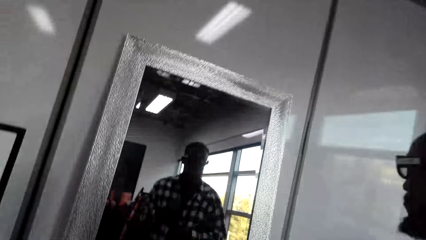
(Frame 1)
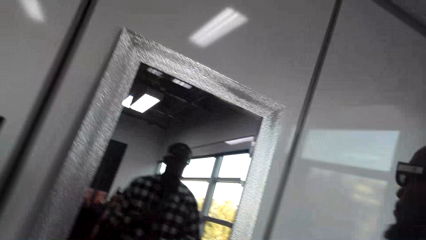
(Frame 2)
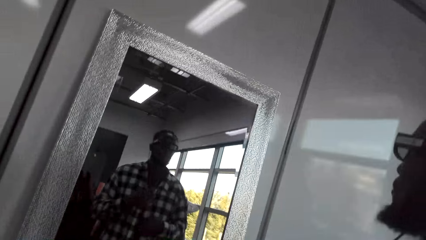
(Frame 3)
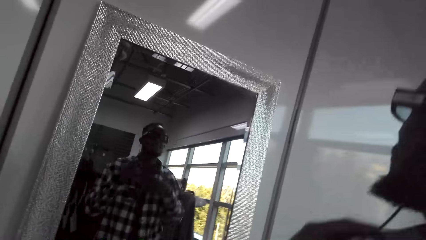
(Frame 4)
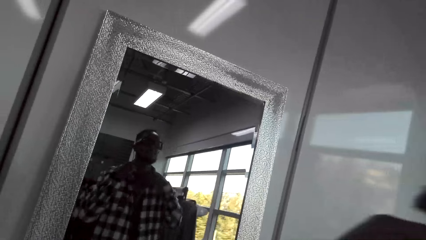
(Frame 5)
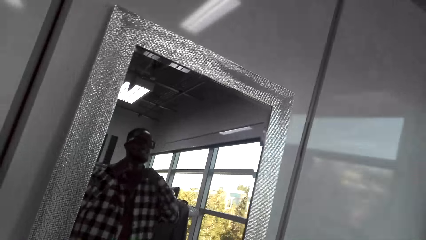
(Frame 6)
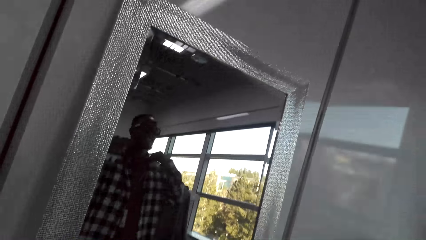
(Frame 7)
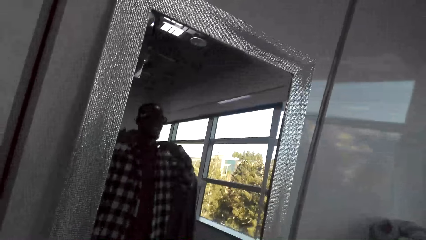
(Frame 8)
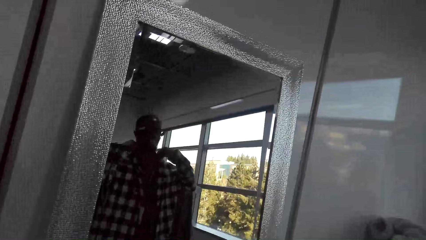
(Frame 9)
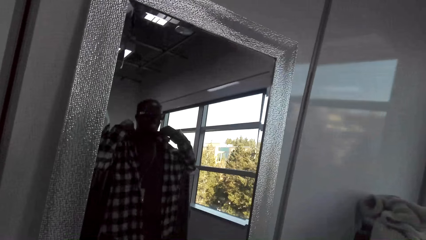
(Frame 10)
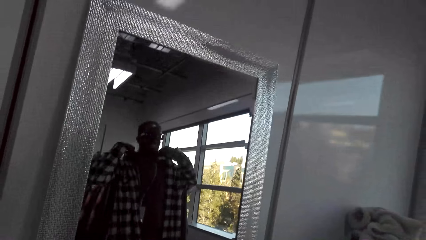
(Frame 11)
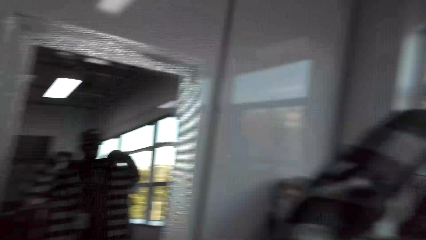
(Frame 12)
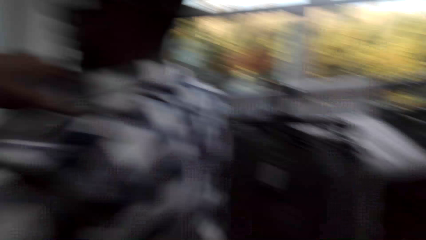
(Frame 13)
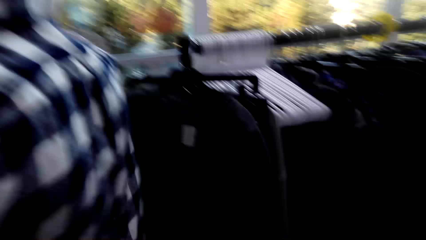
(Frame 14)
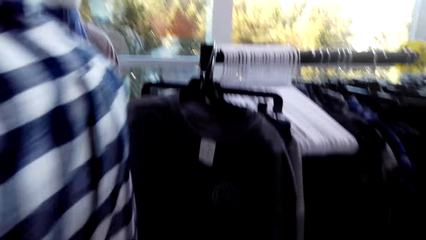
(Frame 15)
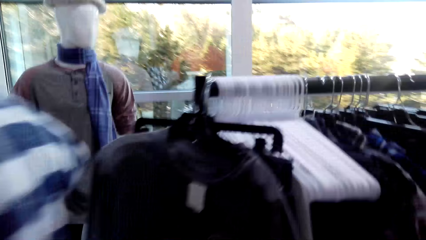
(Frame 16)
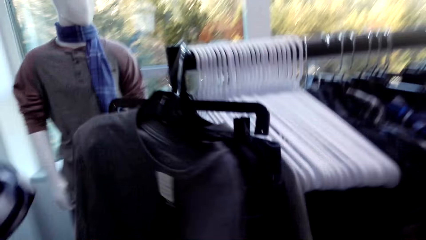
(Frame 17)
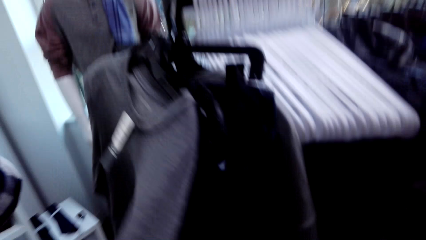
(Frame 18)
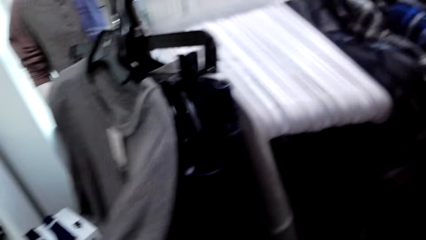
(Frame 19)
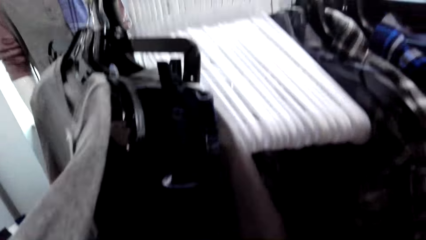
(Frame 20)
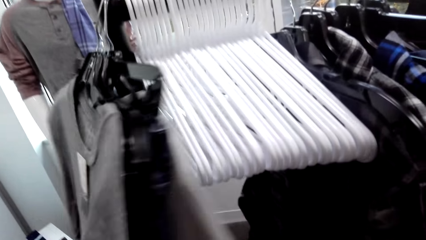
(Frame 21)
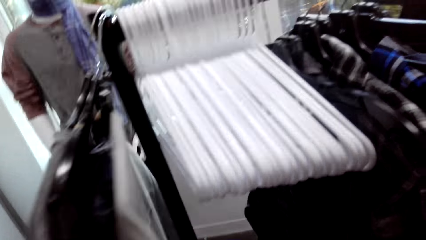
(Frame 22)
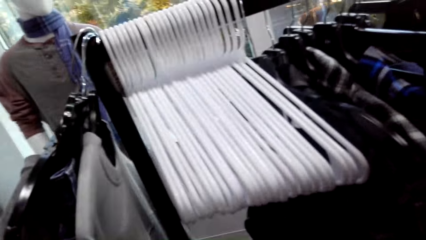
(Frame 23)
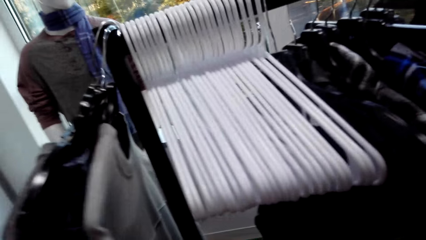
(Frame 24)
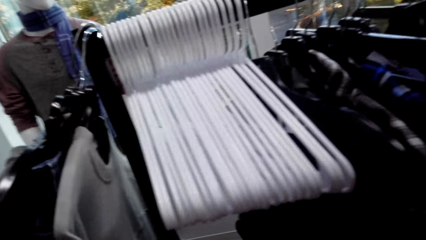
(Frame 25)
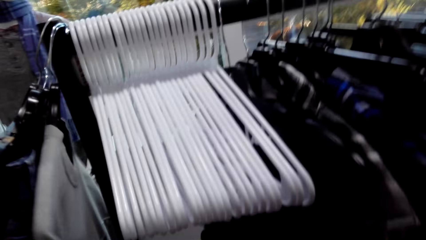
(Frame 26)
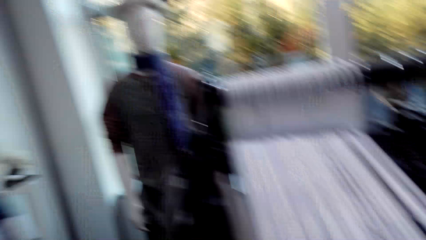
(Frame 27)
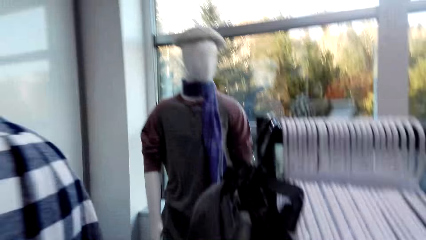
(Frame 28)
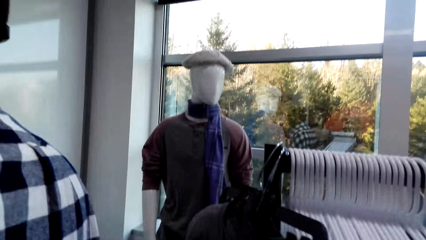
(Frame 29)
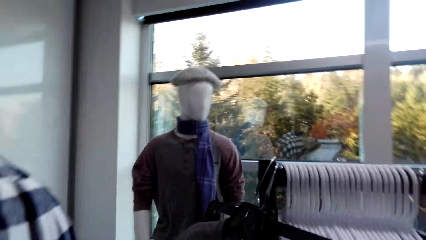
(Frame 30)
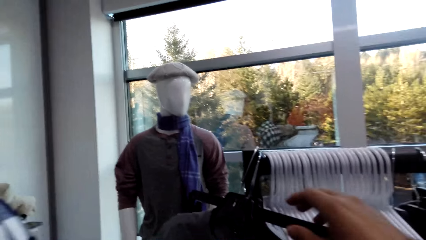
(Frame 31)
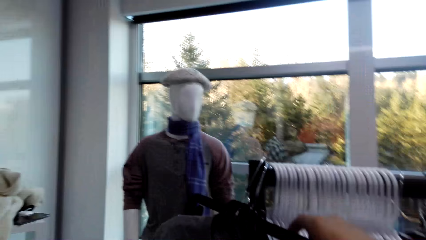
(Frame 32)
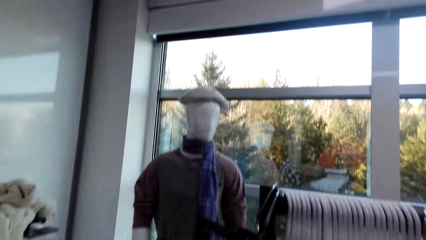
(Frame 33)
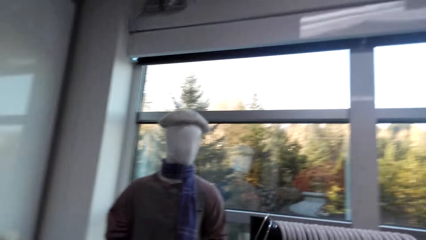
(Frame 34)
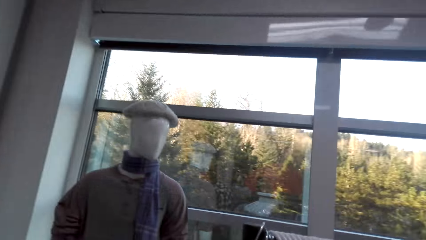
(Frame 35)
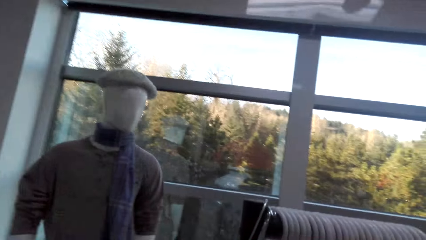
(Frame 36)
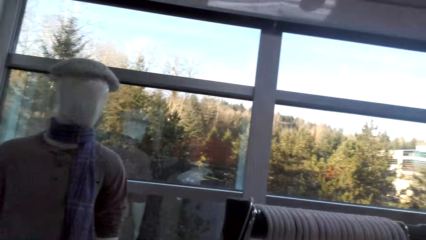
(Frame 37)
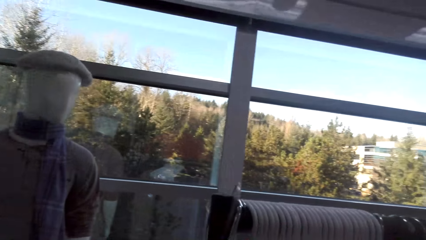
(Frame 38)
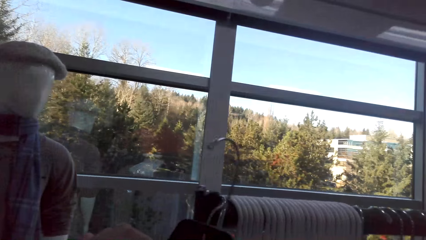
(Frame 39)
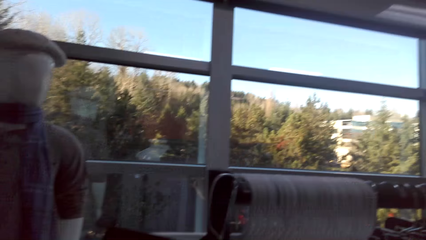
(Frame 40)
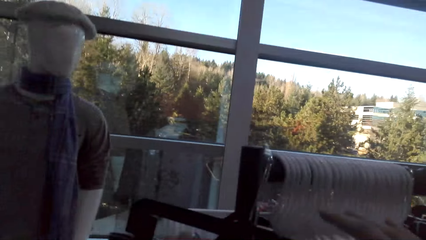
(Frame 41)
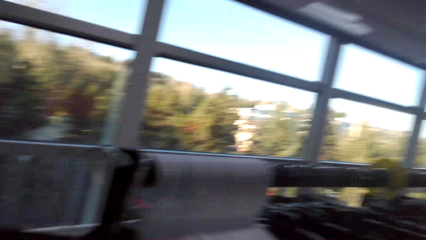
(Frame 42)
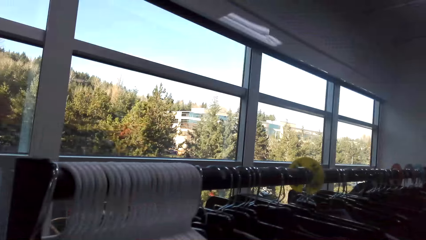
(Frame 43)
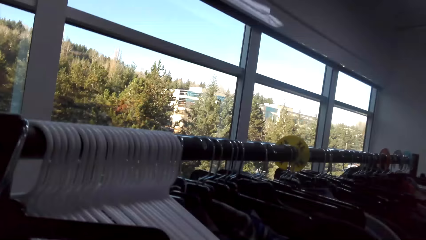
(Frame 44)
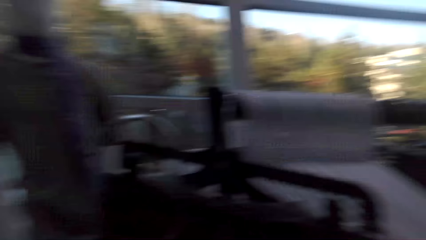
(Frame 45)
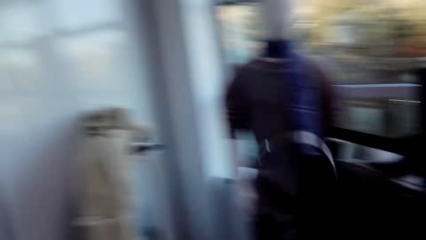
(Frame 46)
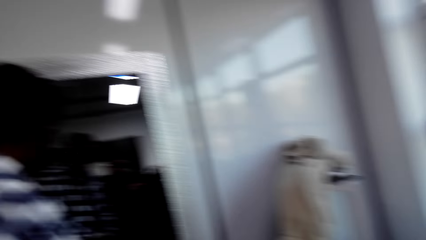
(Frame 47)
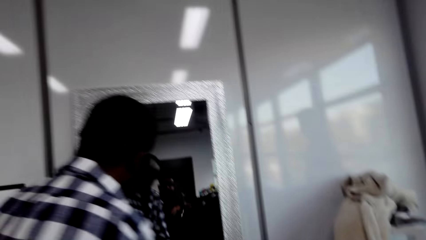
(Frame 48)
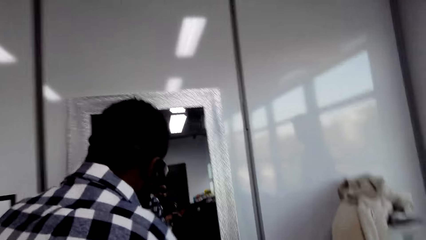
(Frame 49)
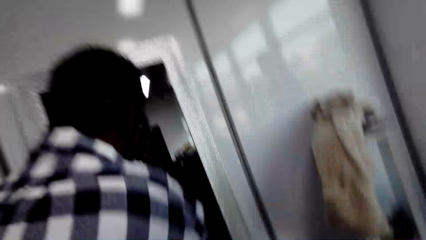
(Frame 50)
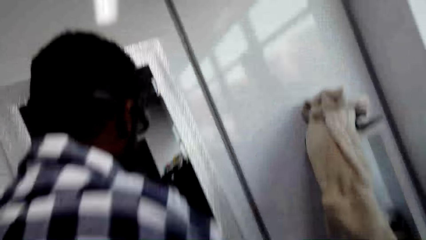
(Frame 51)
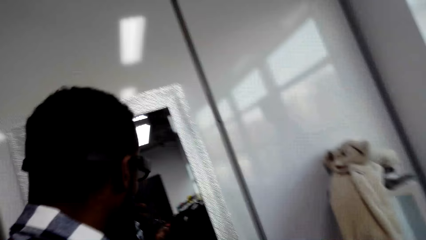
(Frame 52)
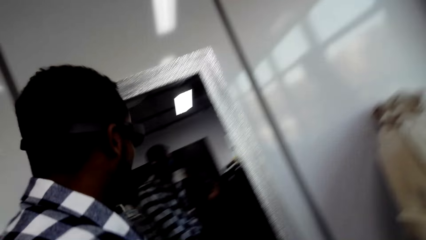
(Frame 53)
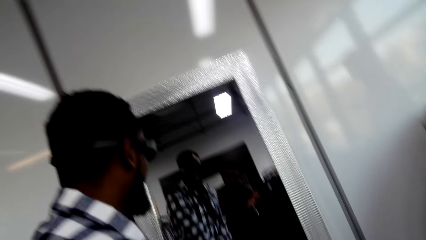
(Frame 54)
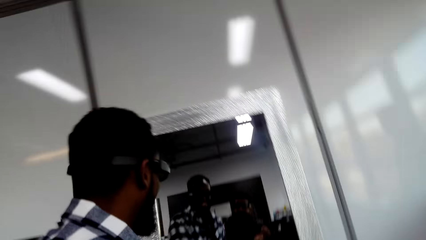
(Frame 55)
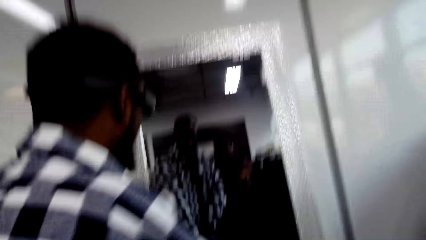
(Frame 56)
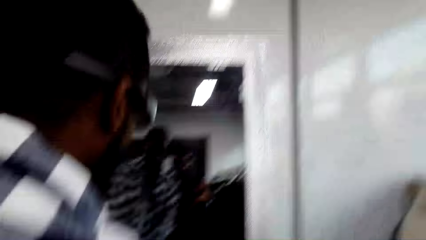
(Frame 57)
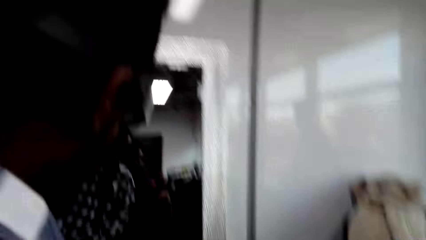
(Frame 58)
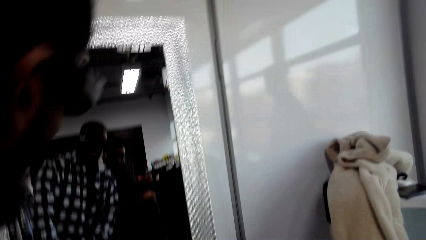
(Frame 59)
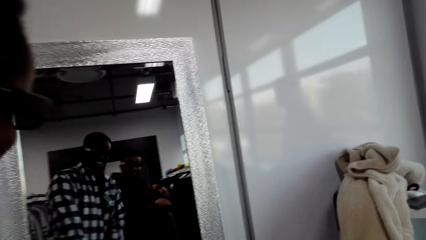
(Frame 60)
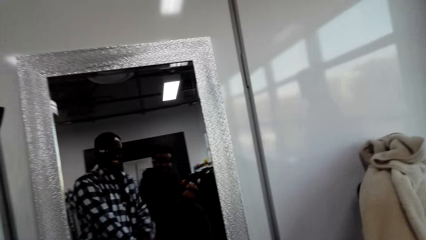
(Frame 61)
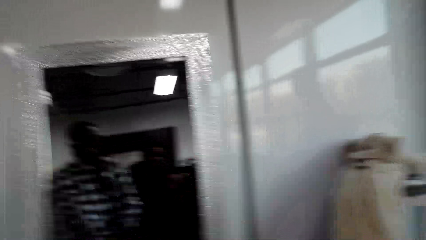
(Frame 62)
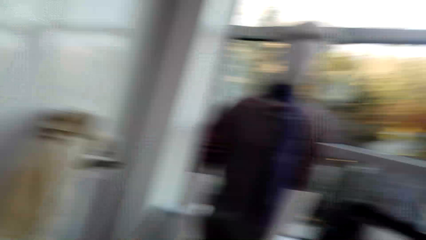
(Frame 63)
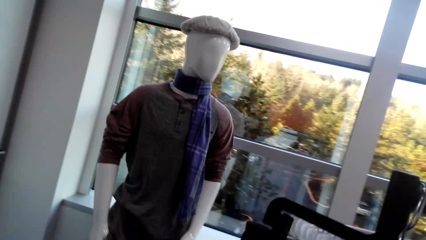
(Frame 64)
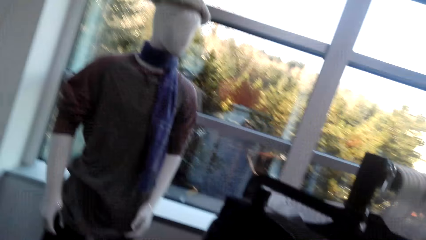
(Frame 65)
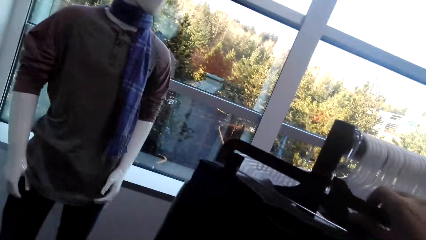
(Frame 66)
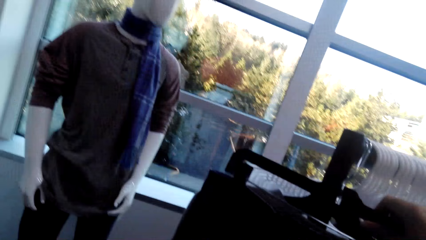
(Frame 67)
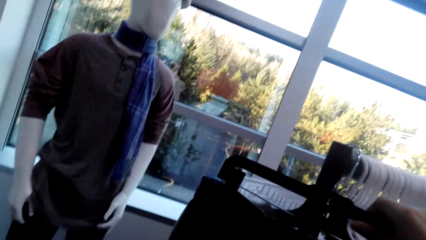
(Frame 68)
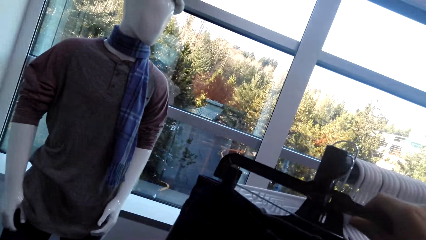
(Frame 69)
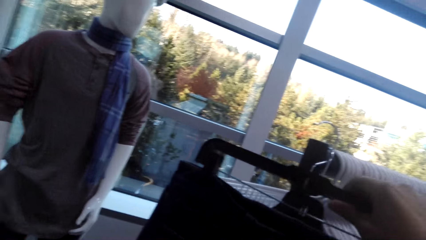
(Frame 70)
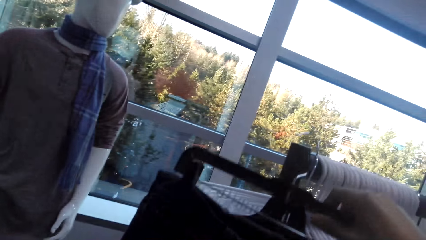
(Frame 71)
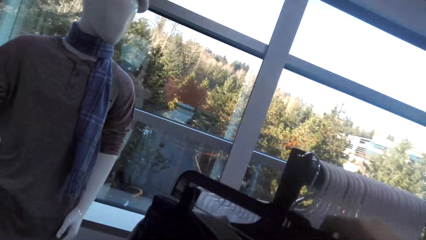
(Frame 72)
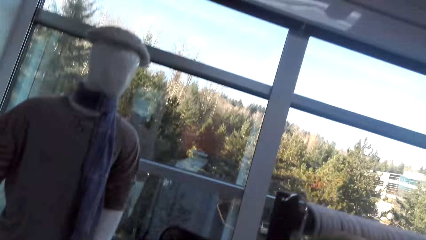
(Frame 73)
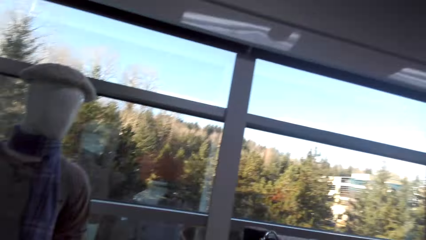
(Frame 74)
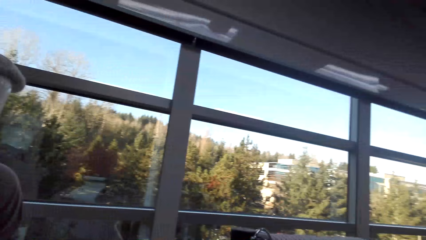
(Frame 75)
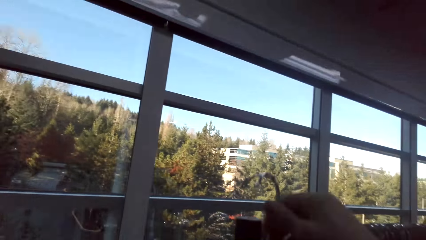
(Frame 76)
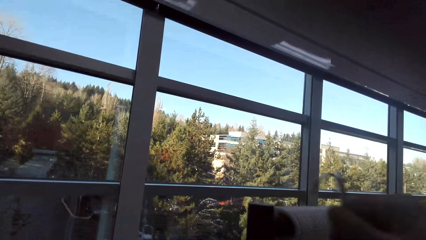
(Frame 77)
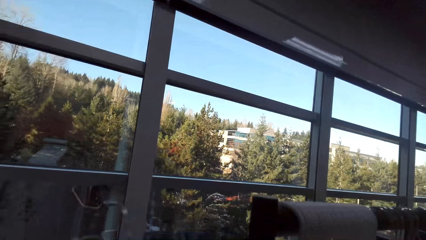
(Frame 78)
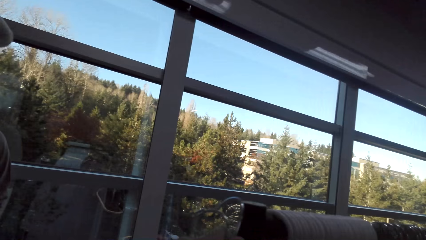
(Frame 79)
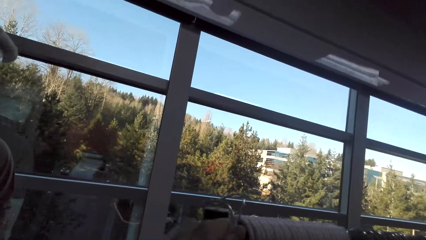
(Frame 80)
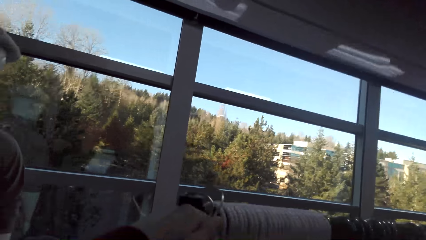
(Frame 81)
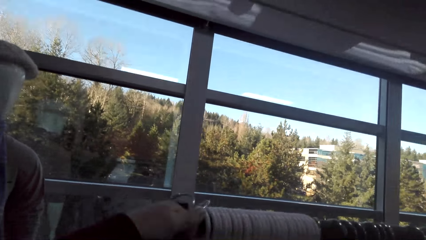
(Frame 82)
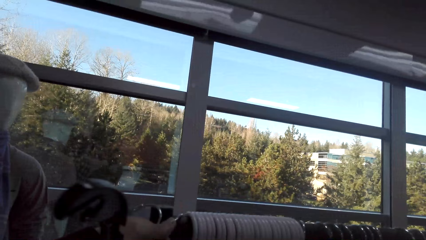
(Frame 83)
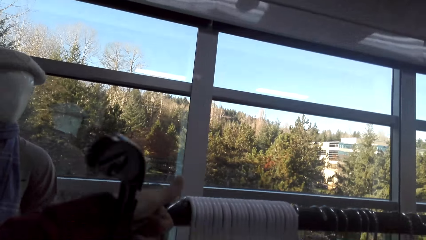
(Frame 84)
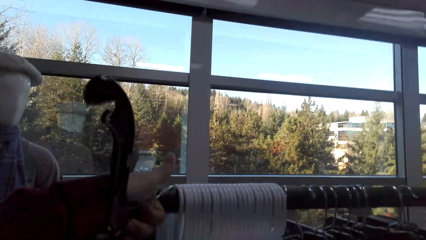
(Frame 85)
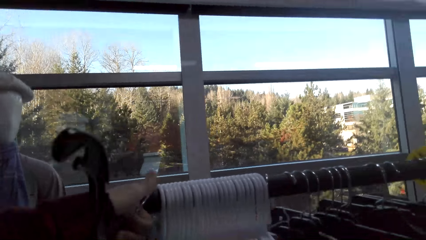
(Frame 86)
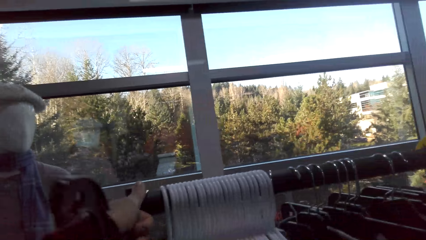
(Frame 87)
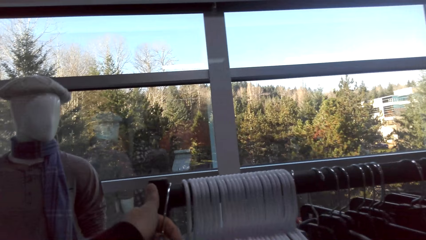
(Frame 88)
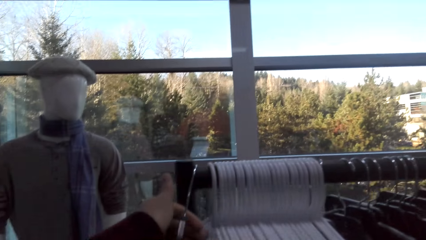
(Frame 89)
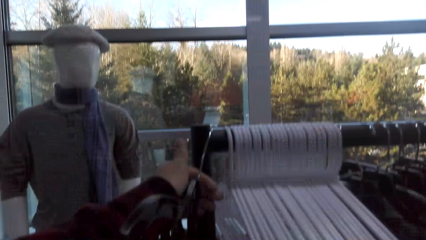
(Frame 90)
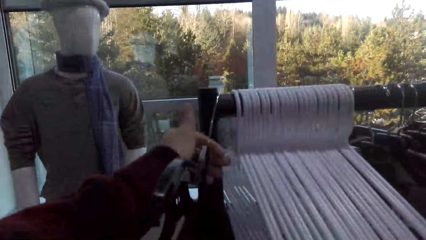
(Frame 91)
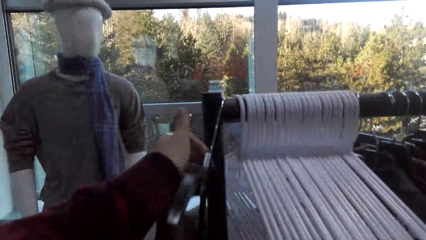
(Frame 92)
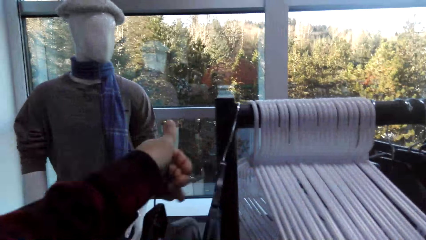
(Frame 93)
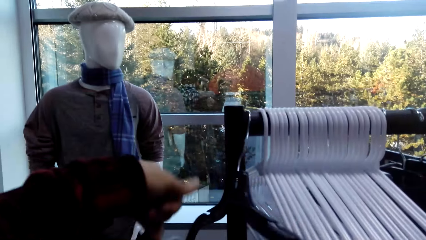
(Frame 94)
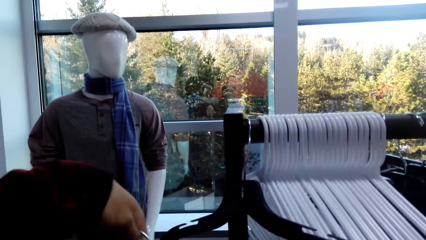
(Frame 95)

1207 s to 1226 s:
The camera wearer picks a cloth from a hanger.
